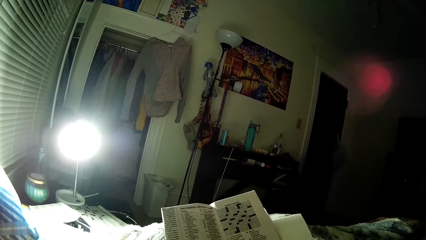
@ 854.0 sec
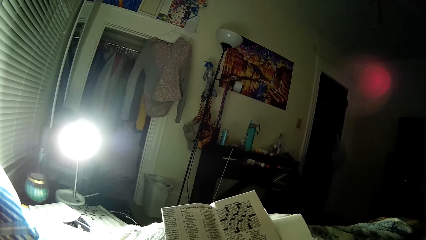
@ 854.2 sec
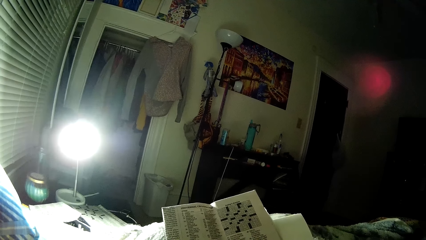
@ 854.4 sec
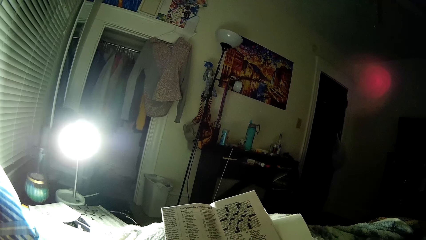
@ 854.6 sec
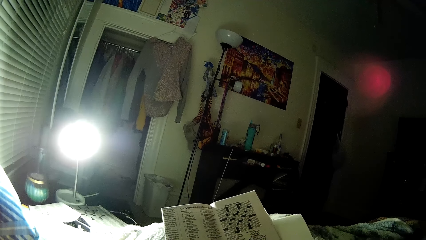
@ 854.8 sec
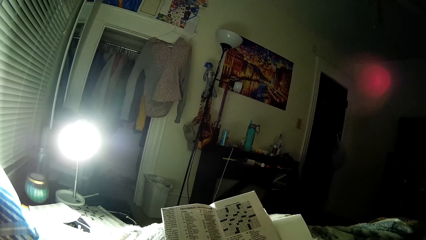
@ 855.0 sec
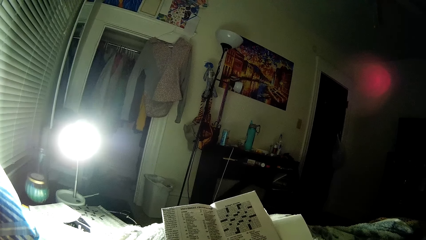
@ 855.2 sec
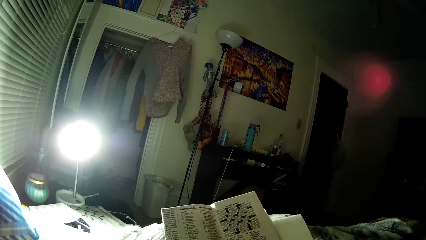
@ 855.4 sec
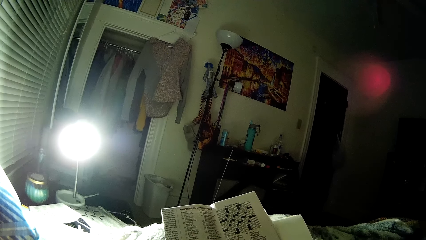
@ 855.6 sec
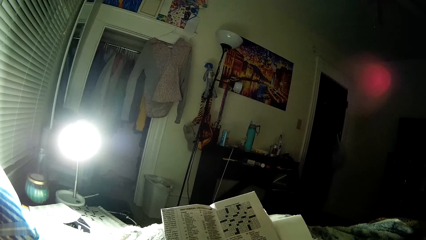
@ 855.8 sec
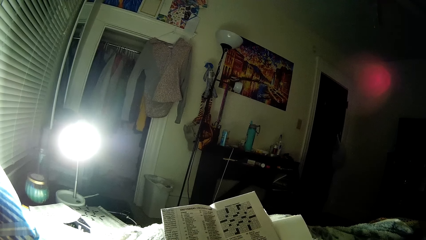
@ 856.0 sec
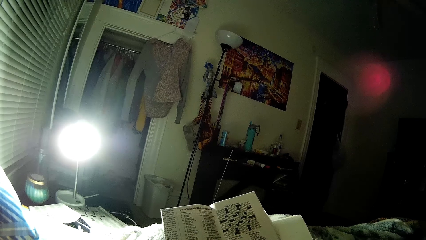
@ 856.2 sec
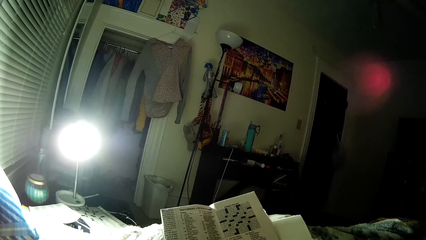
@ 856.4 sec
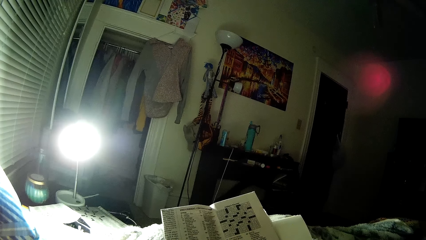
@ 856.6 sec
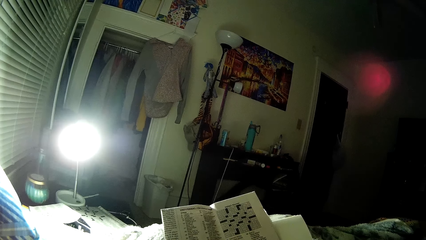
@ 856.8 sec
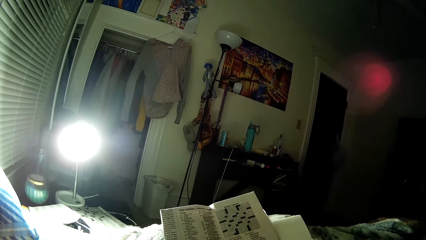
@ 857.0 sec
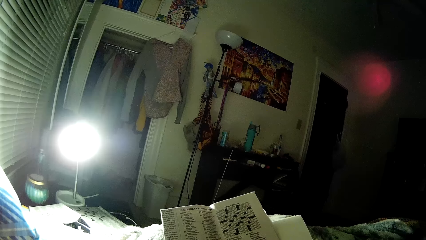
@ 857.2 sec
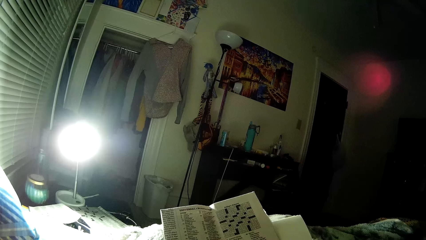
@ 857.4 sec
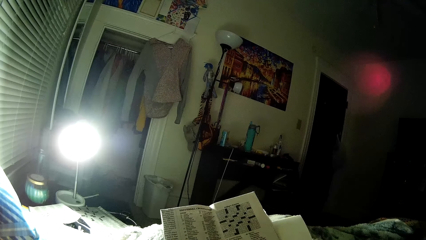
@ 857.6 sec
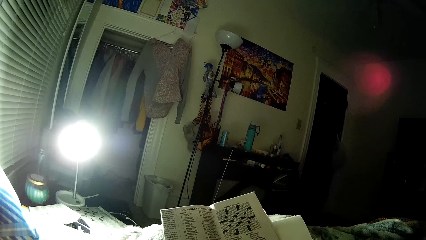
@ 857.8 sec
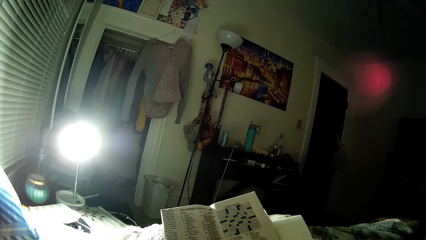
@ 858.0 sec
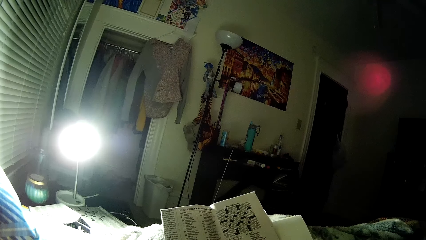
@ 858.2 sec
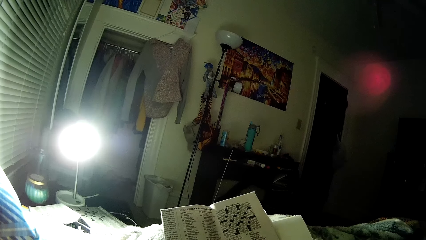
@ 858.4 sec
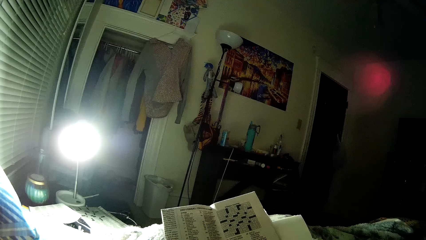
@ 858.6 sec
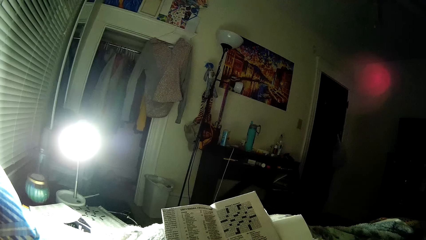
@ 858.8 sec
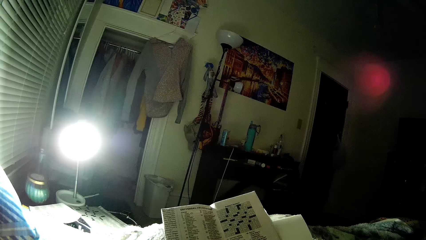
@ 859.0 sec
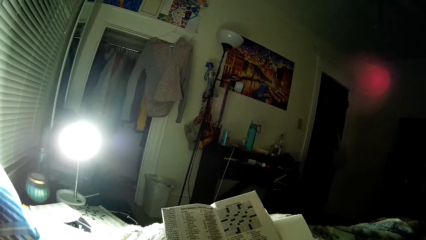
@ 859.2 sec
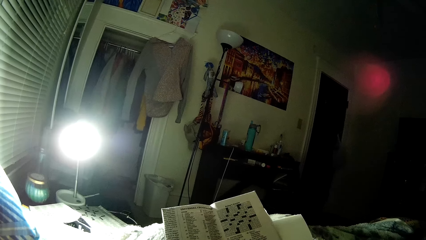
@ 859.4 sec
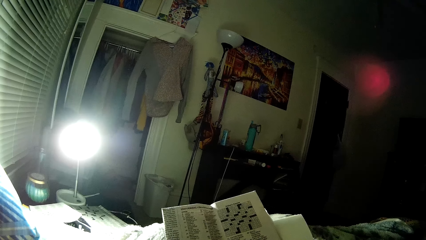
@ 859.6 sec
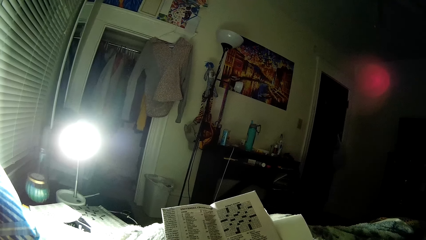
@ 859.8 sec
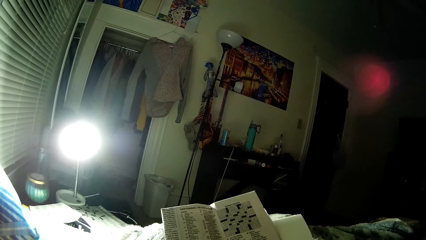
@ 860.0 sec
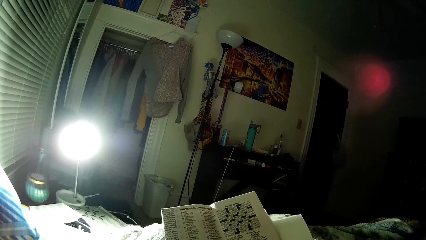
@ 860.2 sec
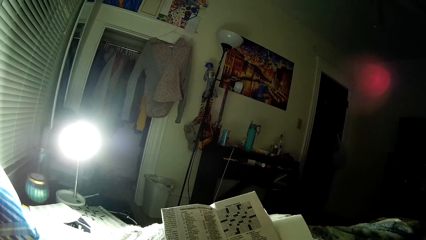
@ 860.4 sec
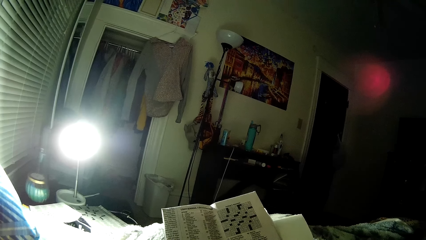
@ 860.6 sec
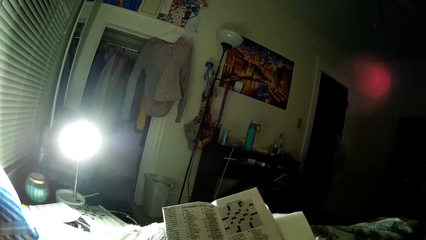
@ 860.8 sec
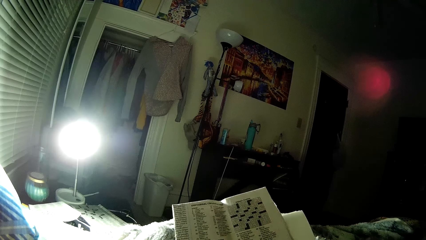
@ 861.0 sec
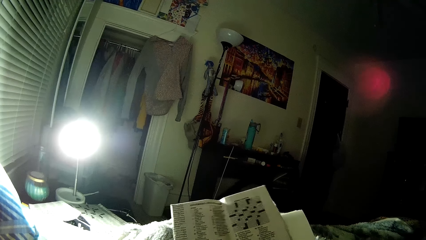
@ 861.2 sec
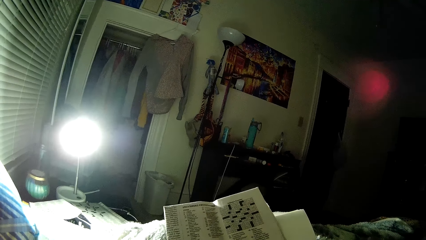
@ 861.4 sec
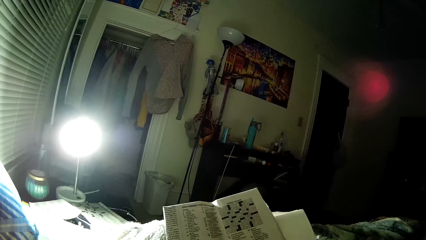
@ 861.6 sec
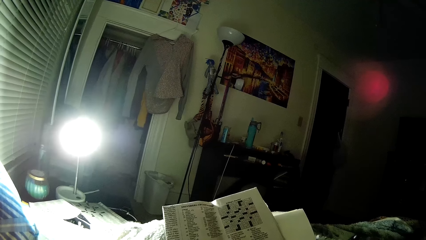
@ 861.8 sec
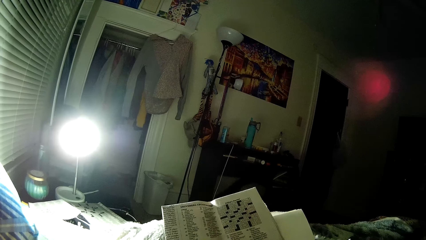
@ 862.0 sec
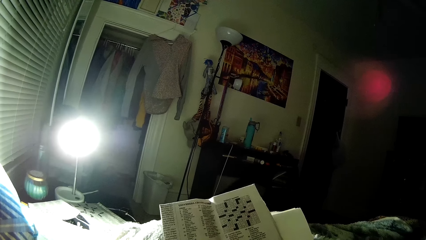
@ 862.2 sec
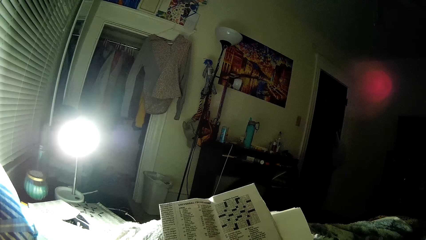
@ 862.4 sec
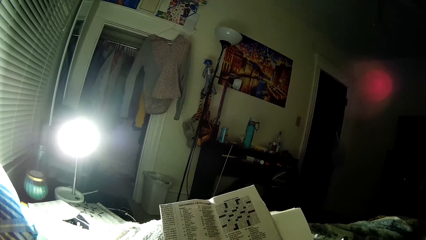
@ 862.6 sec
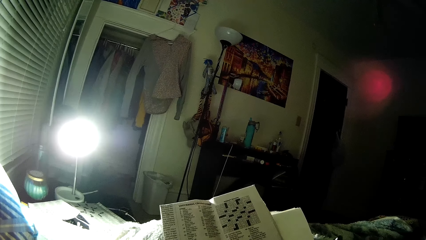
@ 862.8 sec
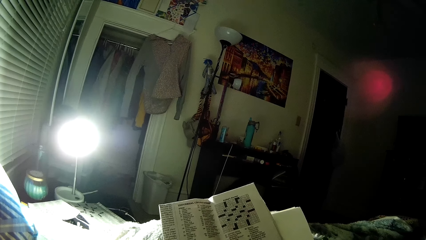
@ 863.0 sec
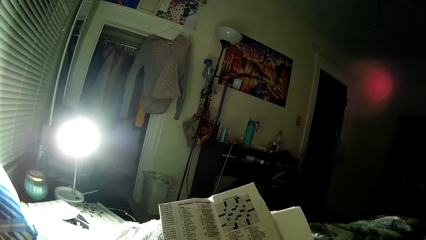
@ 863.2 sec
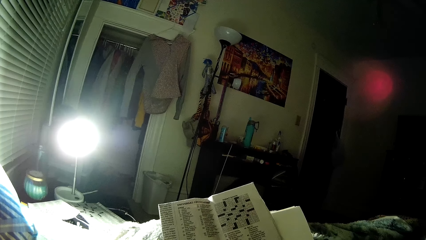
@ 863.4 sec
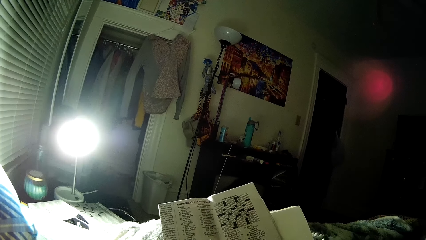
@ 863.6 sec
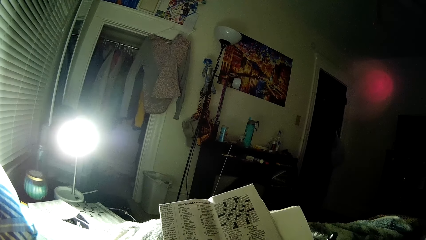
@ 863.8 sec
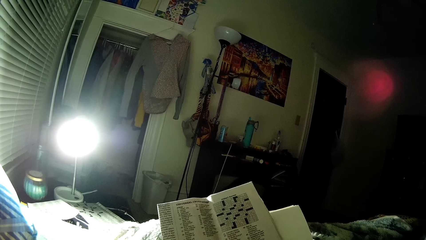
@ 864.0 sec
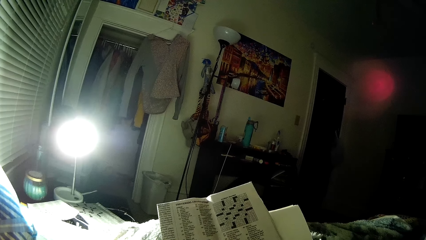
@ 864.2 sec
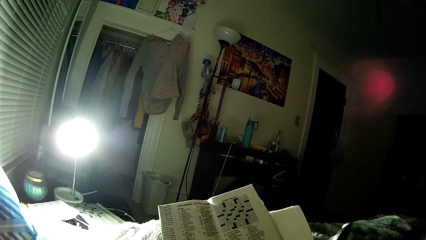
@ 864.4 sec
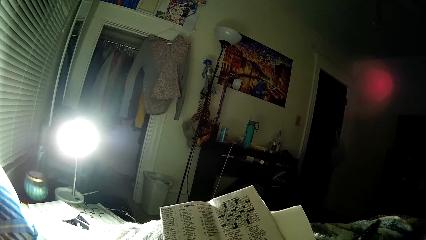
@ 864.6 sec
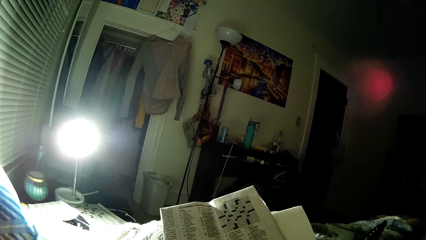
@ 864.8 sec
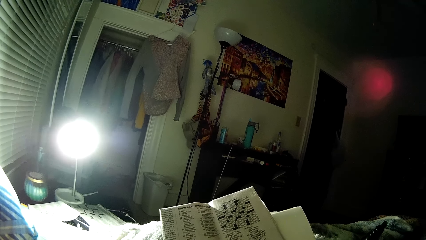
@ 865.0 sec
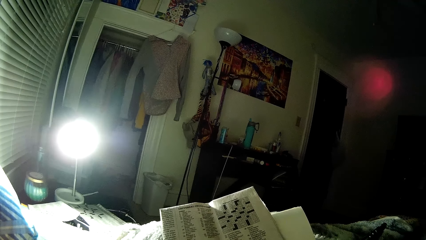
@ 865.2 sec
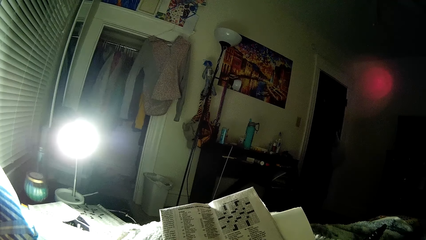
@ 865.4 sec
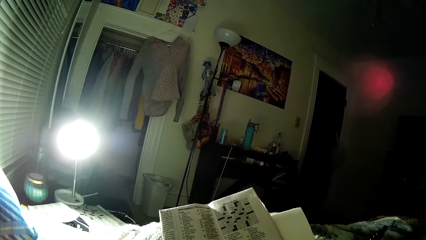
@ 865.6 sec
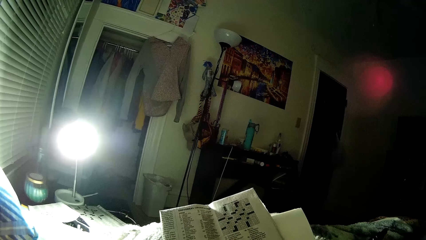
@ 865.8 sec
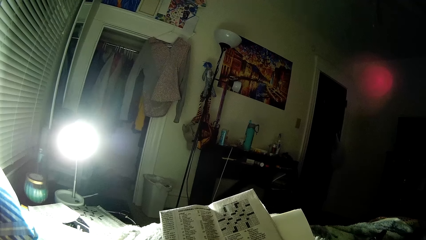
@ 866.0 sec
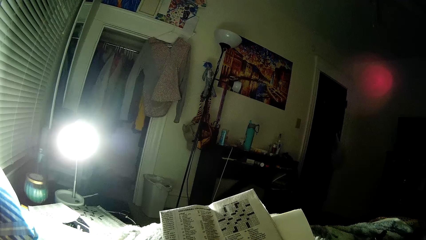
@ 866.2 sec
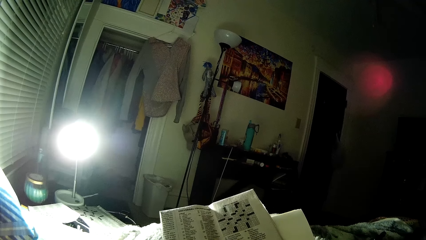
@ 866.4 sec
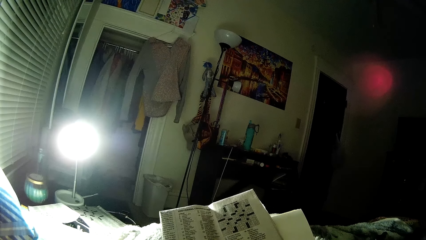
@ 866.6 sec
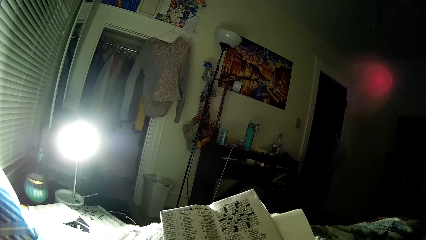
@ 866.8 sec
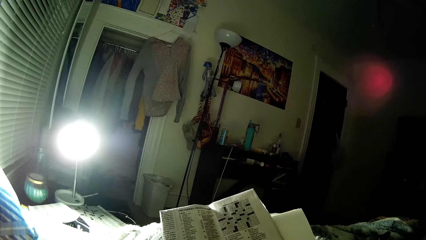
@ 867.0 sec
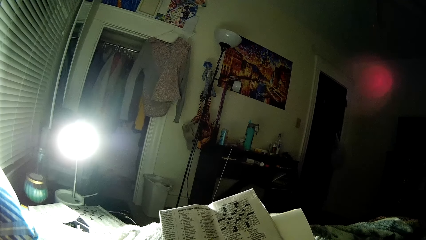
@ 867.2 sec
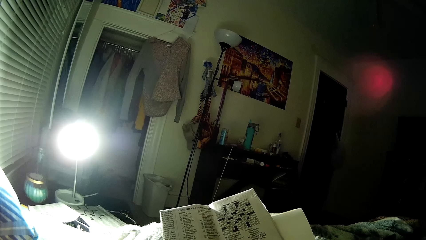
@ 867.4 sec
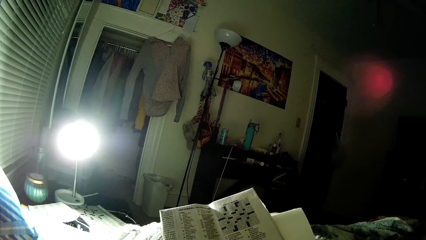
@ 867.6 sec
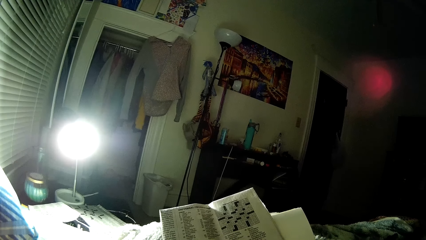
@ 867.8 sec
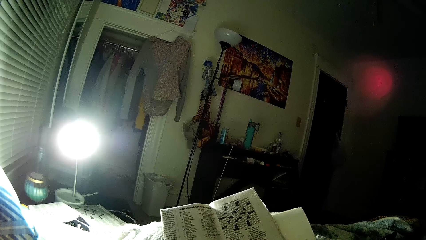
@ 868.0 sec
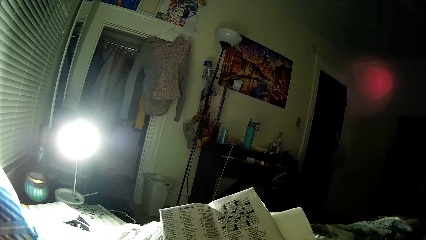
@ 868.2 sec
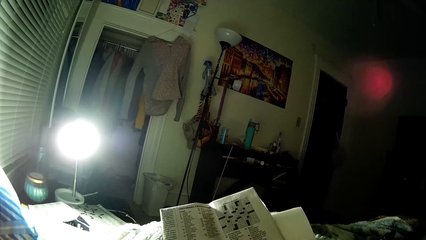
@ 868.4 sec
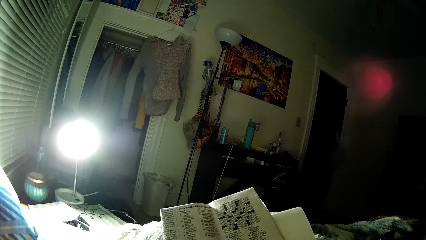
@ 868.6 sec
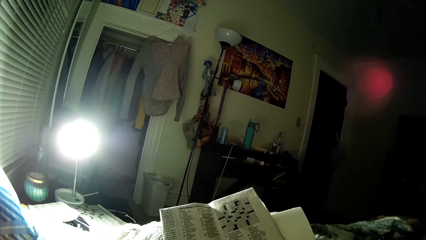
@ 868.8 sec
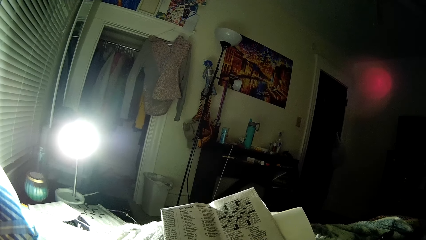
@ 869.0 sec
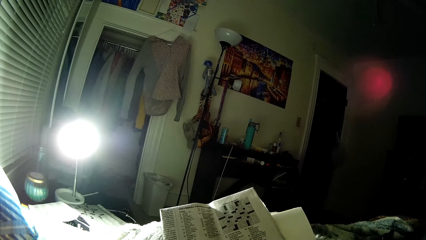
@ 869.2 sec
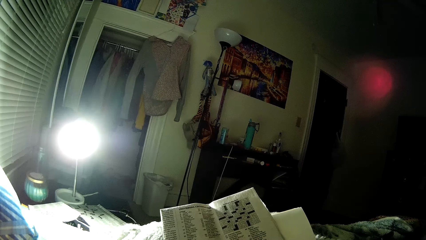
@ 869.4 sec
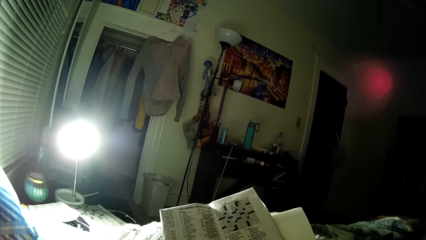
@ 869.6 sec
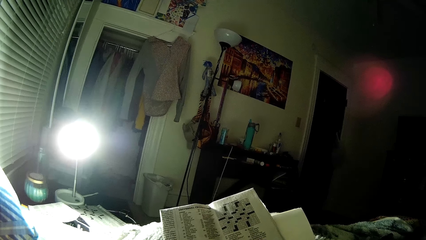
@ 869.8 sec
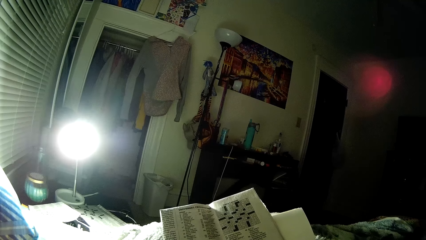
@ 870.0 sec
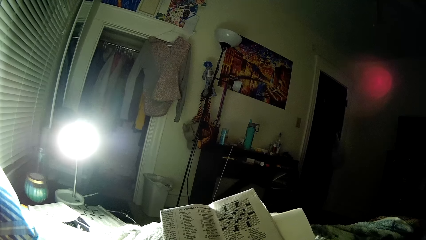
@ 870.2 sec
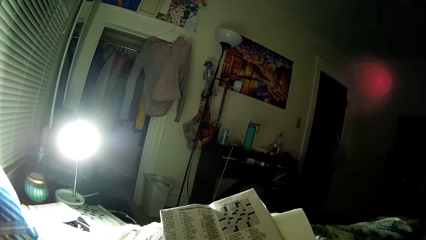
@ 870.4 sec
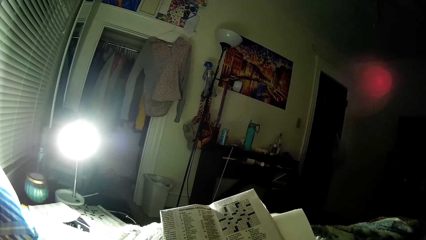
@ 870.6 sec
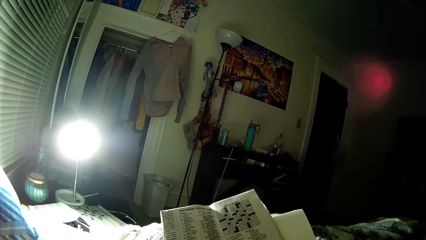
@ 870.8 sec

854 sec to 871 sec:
The camera wearer peruses the newspaper. They move the newspaper. They peruse the newspaper, lift up a pen and move the pen. They peruse the newspaper.
